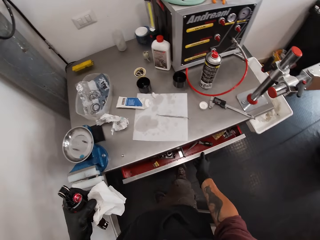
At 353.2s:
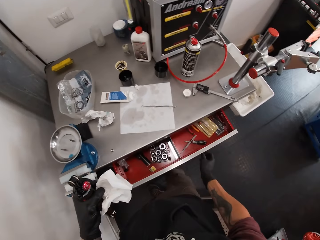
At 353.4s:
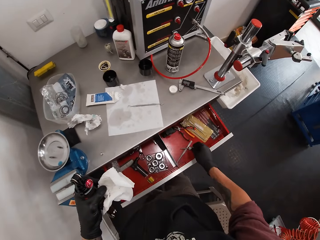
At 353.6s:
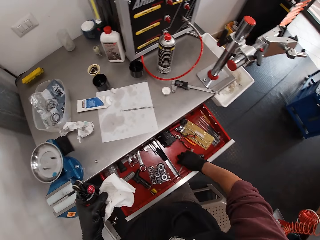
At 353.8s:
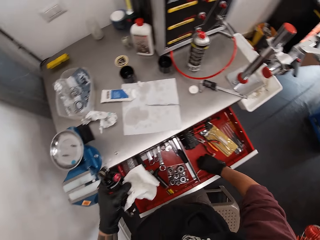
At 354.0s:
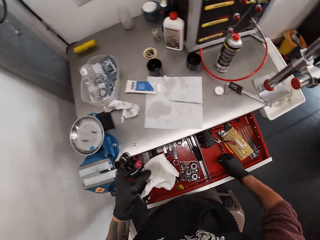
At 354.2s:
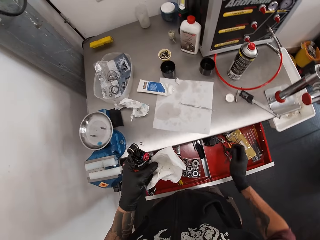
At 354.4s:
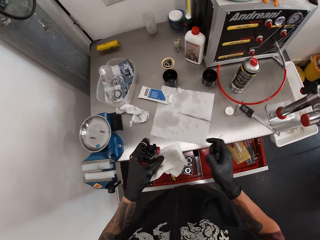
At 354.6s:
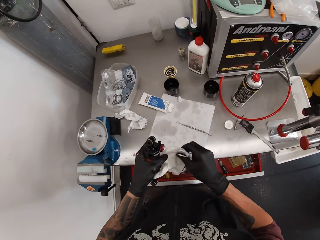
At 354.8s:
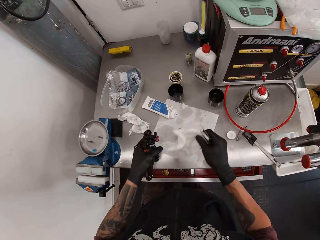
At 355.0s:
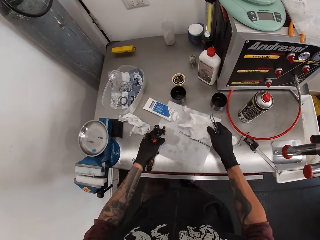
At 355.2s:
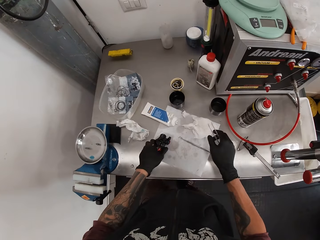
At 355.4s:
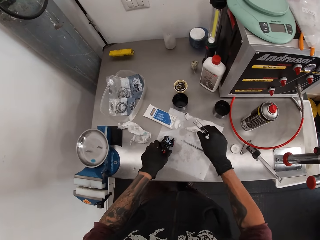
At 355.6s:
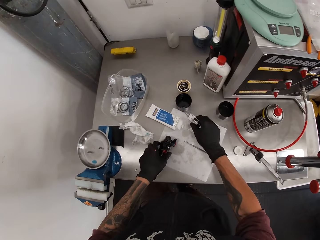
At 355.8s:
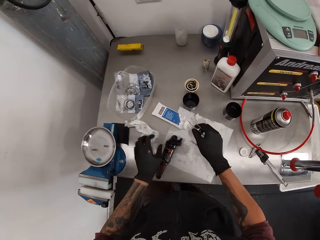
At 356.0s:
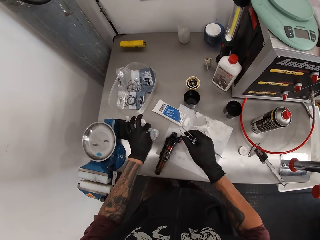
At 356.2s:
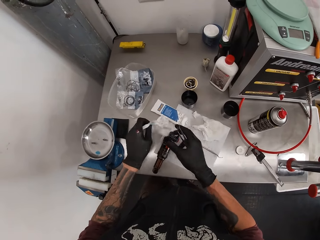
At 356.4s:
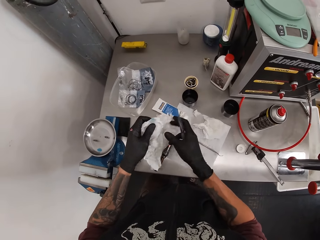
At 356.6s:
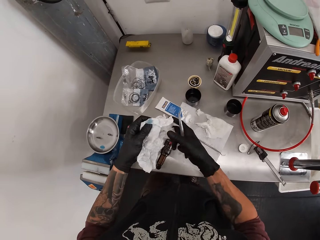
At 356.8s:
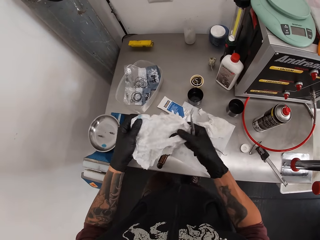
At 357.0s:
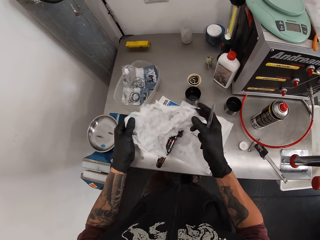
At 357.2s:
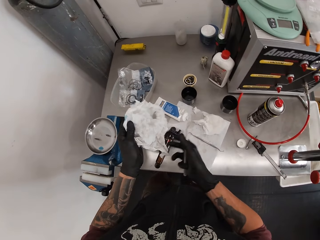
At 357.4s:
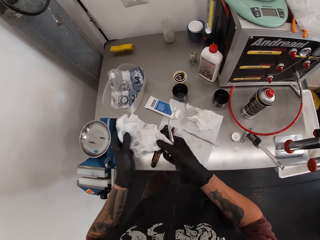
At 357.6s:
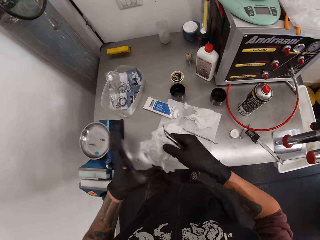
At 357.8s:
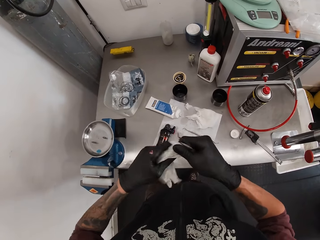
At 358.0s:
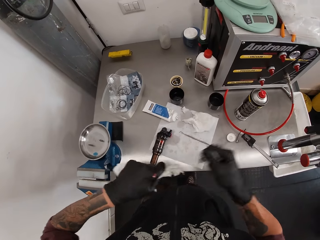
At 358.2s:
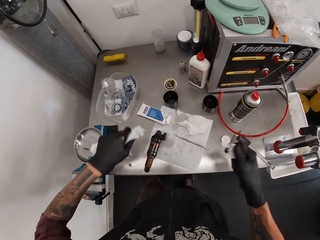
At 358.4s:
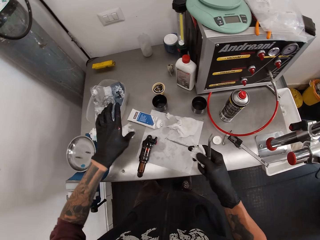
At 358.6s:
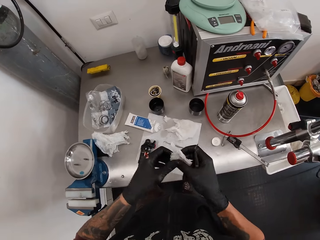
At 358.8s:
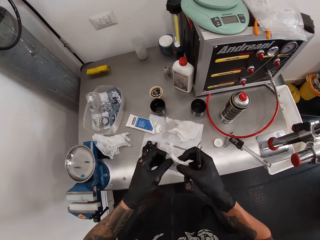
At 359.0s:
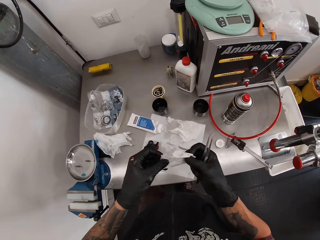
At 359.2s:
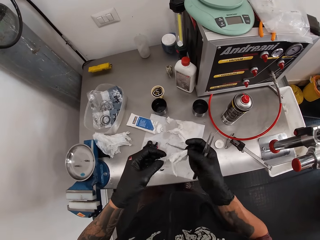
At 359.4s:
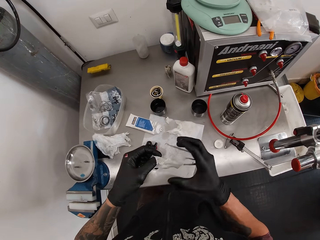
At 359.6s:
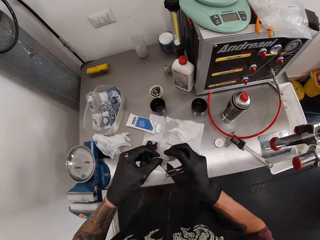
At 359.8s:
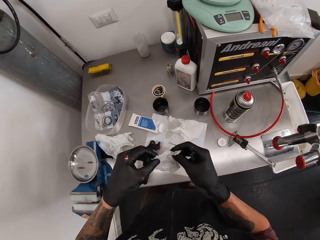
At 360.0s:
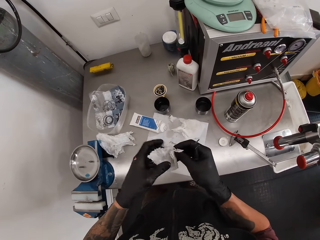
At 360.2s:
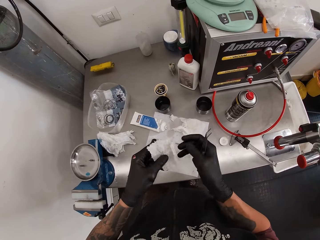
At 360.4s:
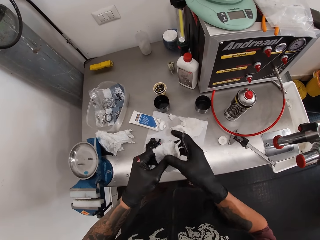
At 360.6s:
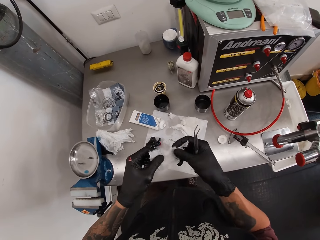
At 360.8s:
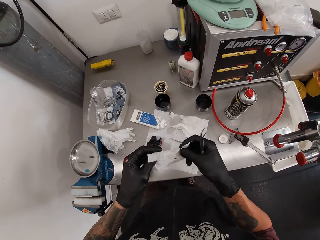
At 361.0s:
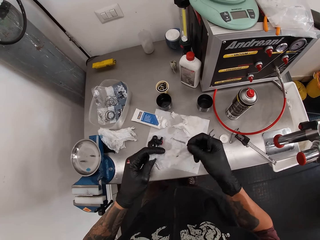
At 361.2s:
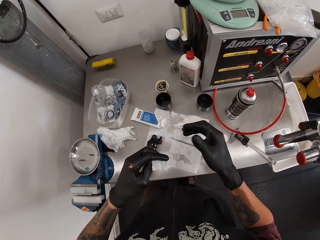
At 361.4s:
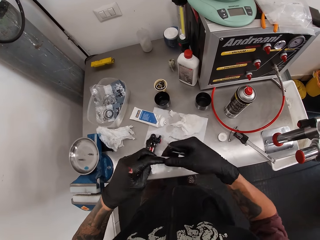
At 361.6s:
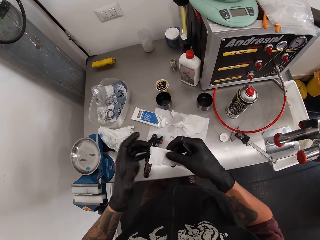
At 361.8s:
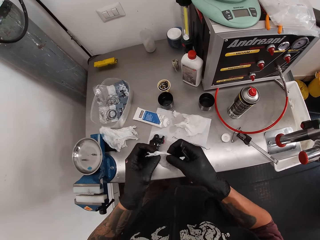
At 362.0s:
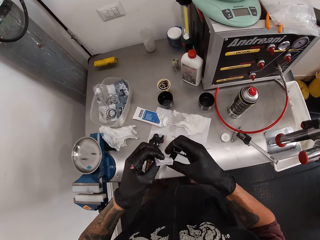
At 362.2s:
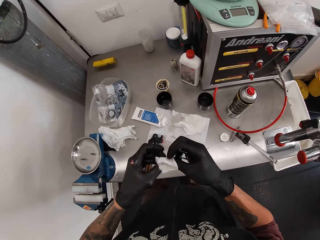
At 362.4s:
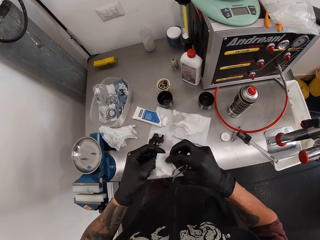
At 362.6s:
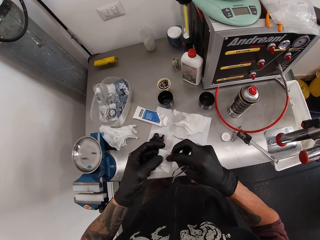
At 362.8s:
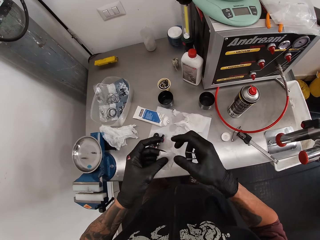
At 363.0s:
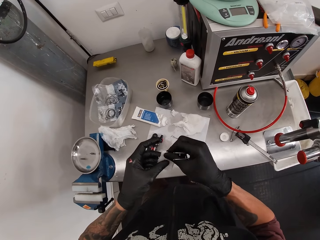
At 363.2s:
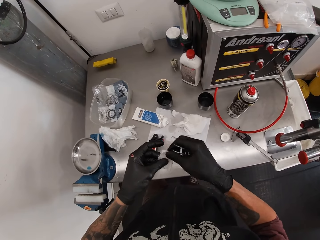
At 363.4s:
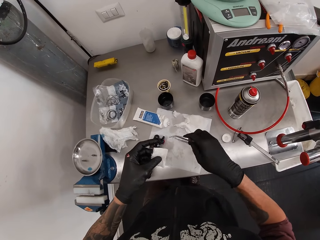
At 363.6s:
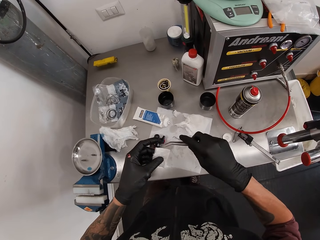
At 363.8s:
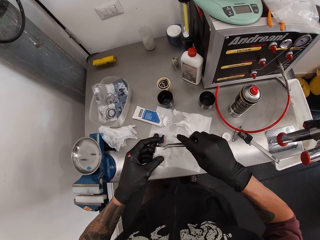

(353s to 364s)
The camera wearer closes the drawer. He opens the cabinet with his right hand. He picks a tweezer in the cabinet with his right hand. He passes the tissue from his left hand to his right hand. He drops the tissue on the slab with his right hand. He closes the drawer. He drops the fox float on the slab with his left hand. He picks the tissue on the slab with his left hand. He tears a piece of tissue with his right hand. He drops the tissue on the slab with his left hand. He straightens the piece of tissue with both hands. He folds the piece of tissue with both hands.

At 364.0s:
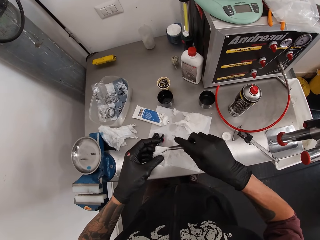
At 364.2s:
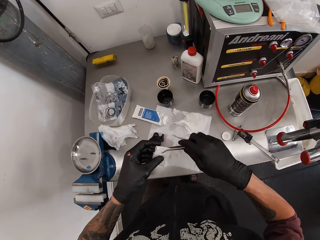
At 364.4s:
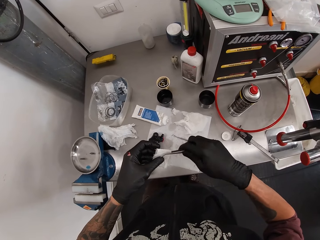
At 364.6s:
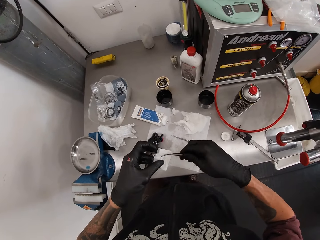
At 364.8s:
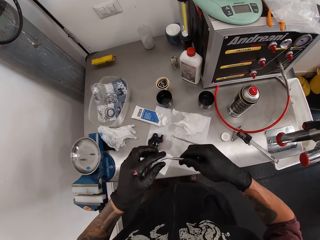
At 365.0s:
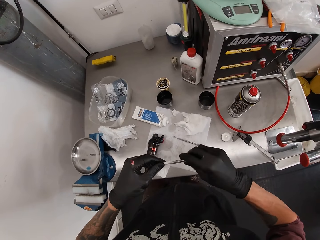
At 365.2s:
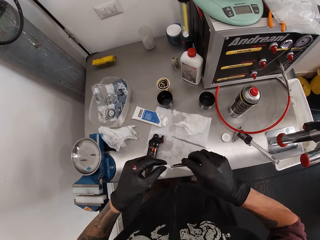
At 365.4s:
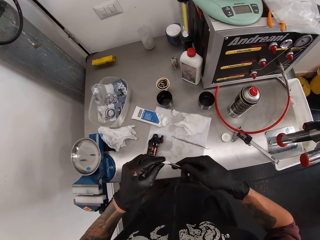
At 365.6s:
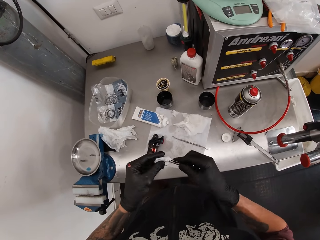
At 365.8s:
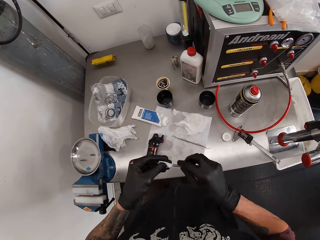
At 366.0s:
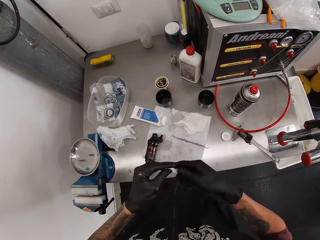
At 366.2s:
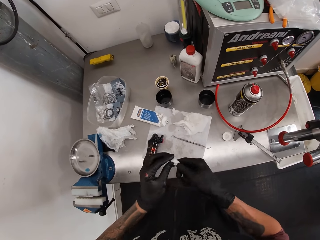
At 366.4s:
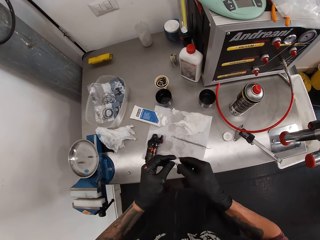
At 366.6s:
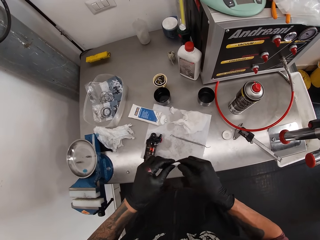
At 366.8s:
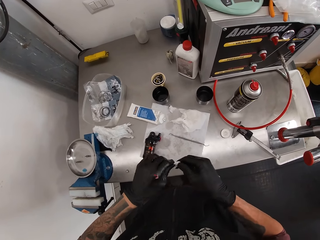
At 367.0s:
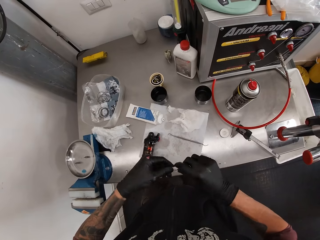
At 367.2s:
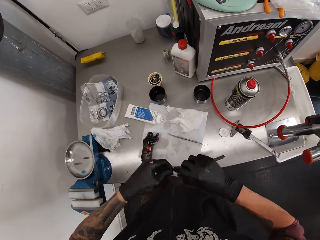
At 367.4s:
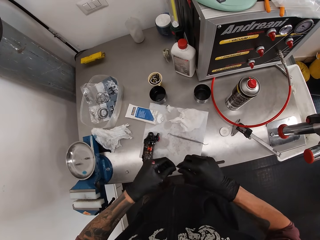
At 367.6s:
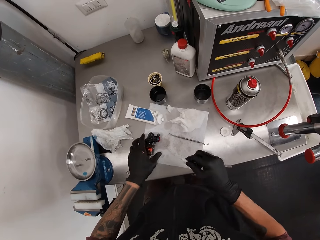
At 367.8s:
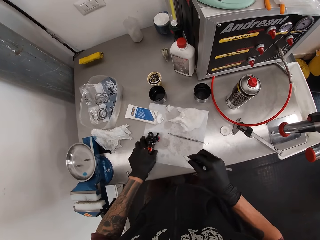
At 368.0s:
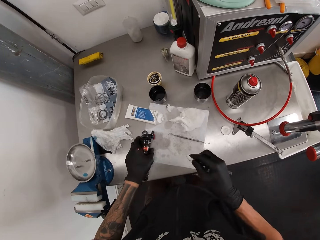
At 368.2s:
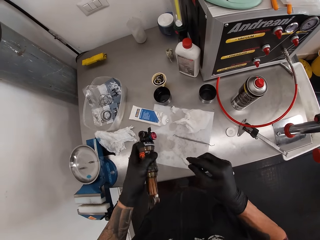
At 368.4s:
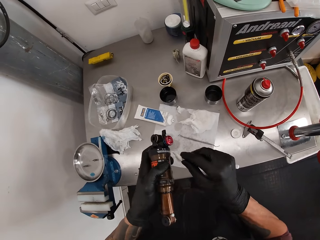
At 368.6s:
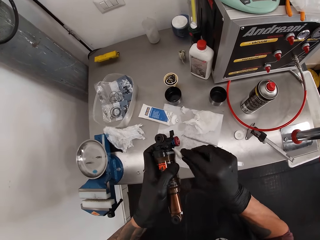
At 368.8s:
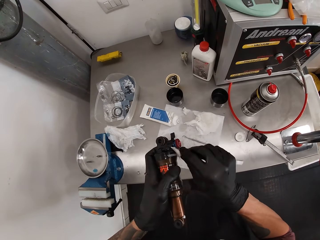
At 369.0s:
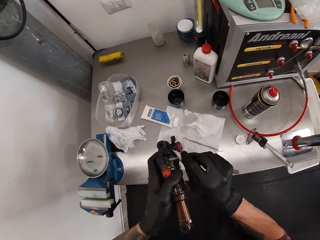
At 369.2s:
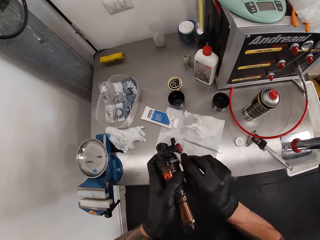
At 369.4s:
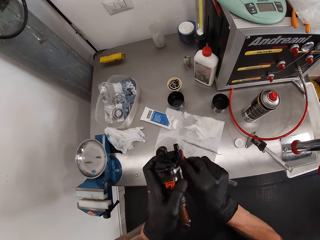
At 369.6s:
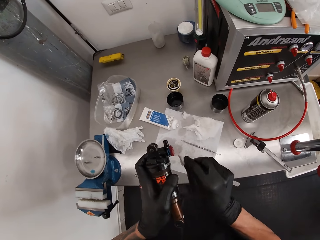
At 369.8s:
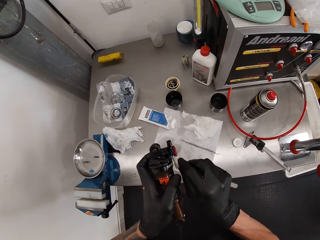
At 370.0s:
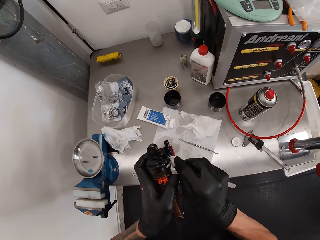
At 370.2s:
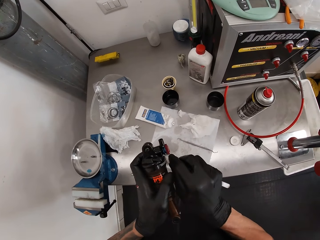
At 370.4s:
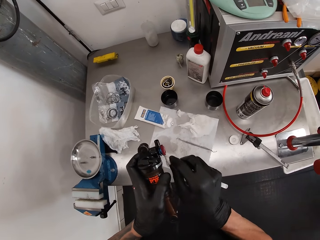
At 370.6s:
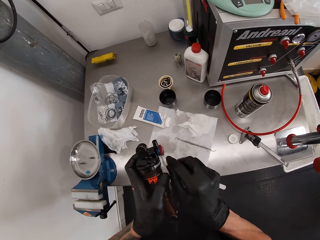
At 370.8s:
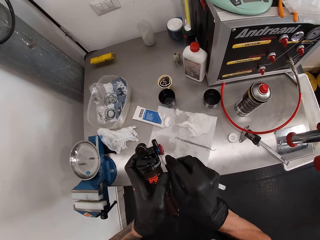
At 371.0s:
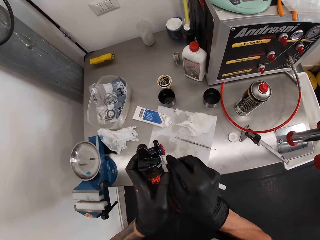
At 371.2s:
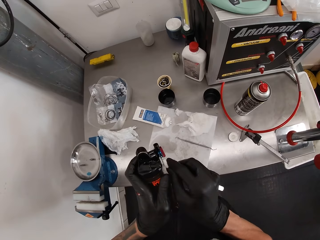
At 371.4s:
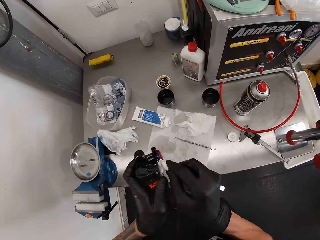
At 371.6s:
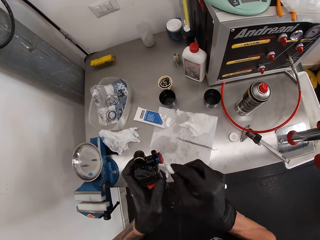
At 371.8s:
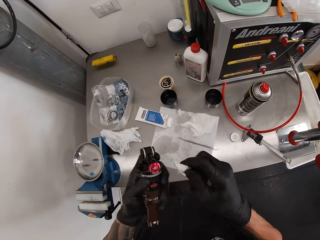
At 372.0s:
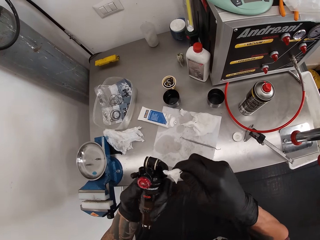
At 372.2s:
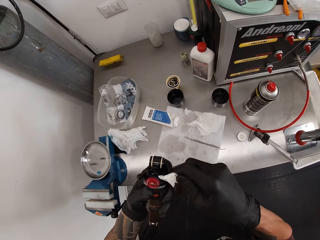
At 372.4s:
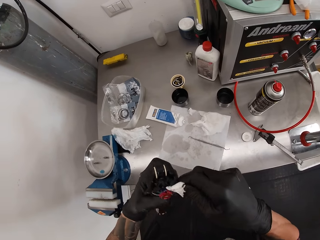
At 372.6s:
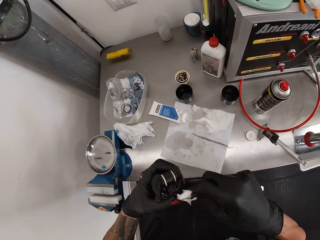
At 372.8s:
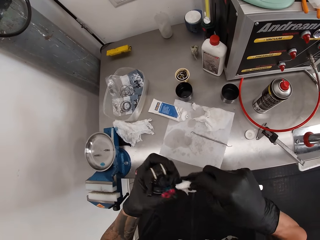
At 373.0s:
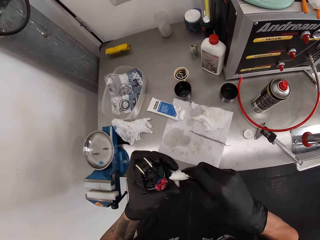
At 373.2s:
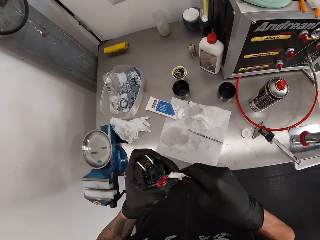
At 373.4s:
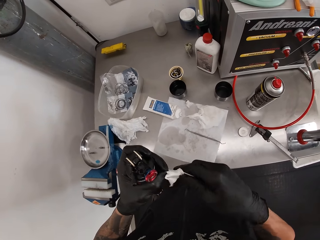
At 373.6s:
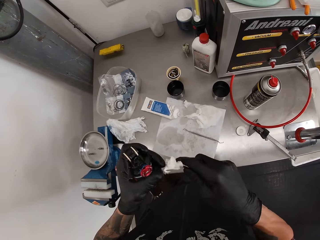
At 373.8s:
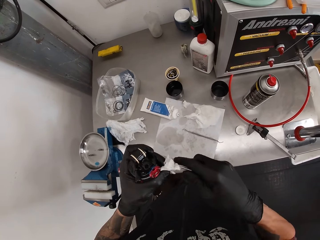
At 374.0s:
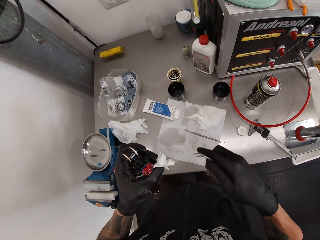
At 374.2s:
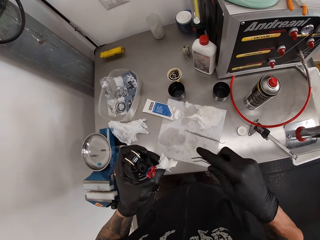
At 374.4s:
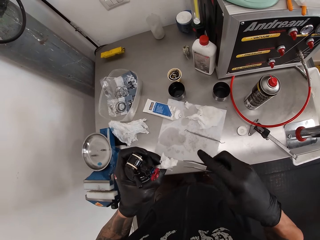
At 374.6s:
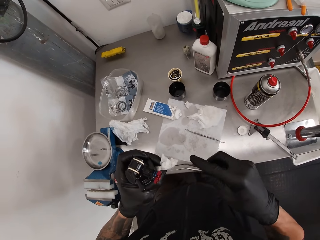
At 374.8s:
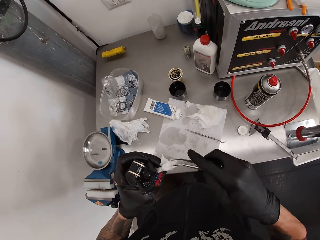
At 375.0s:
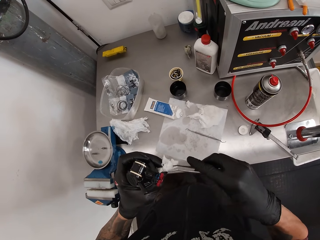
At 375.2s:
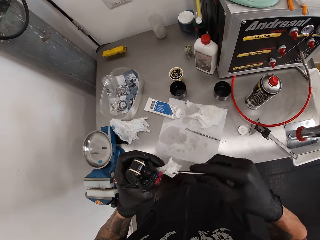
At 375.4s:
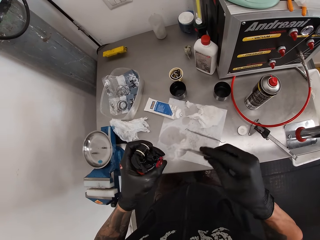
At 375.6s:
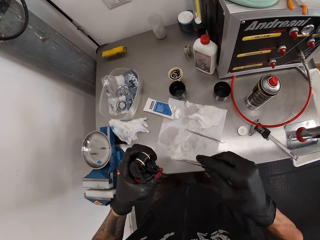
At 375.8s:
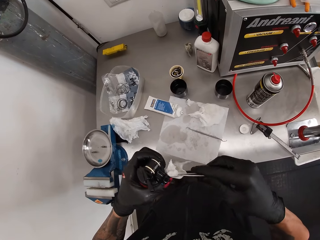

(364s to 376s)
The camera wearer clips the piece of tissue between the tweezer in his right hand. He folds the piece of tissue between the tweezer in his right hand. He picks up the fox float on the slab with his left hand. He cleans something with the tissue paper. He adjusts the fox float in his left hand with the tweezer on his right hand. He removes the piece of tissue between the tweezer with his right hand.
